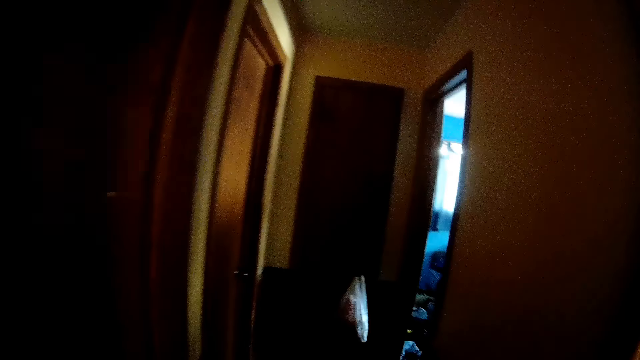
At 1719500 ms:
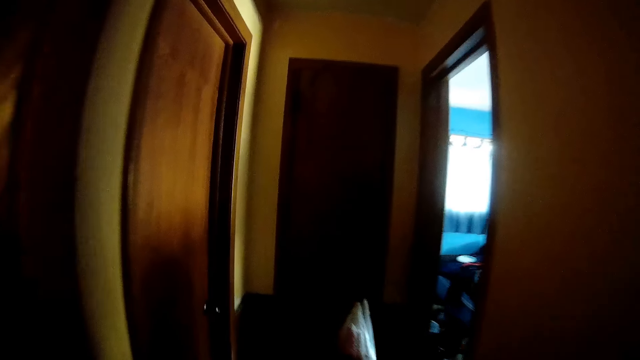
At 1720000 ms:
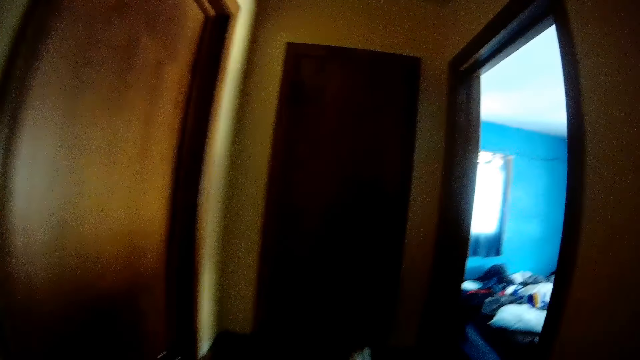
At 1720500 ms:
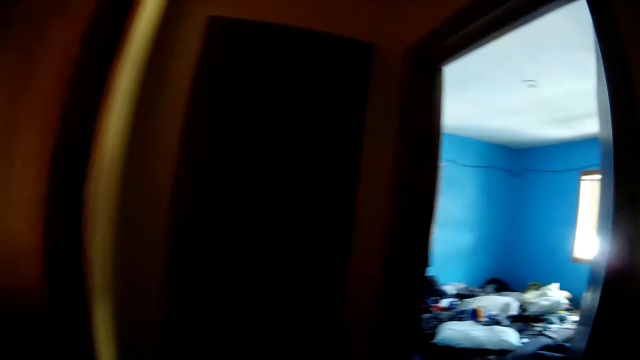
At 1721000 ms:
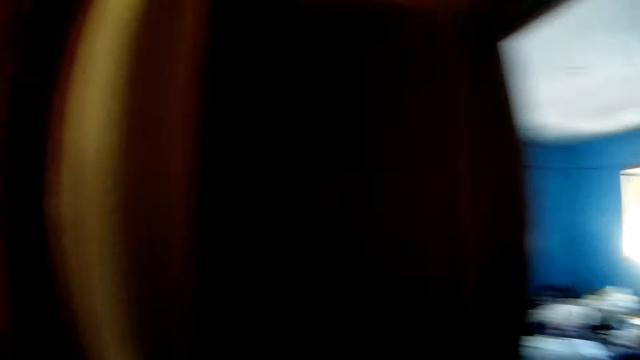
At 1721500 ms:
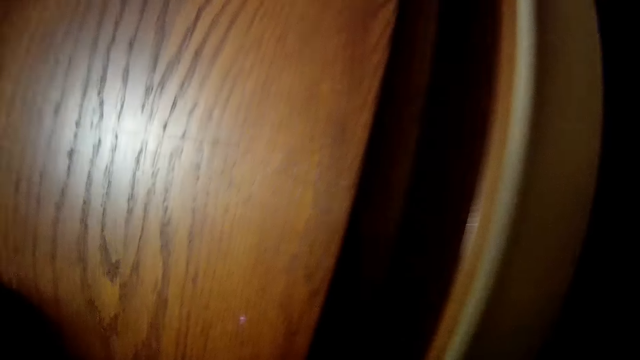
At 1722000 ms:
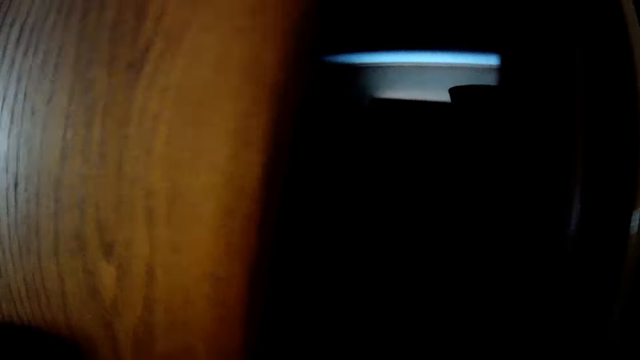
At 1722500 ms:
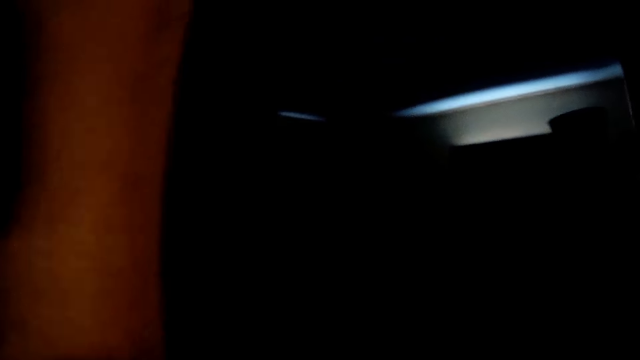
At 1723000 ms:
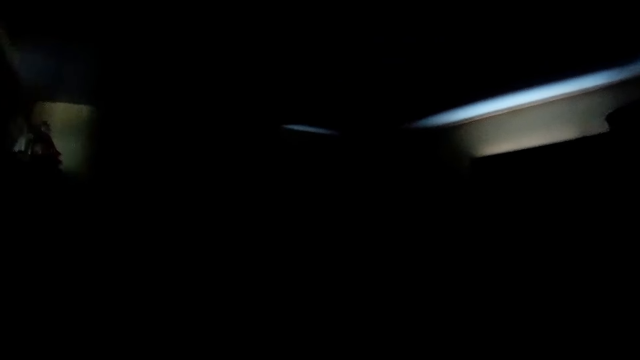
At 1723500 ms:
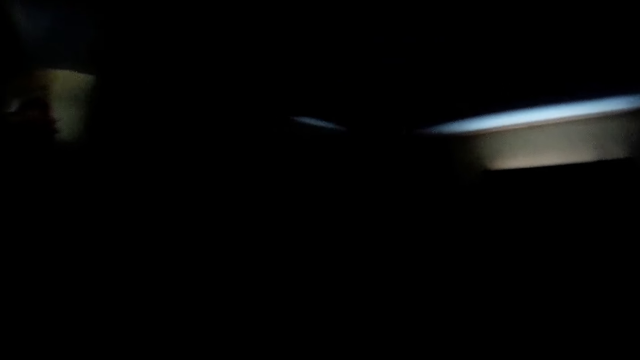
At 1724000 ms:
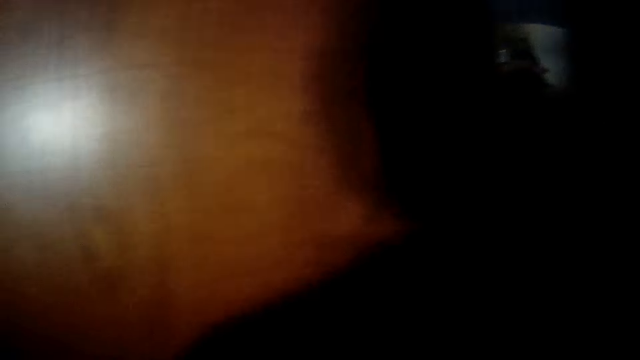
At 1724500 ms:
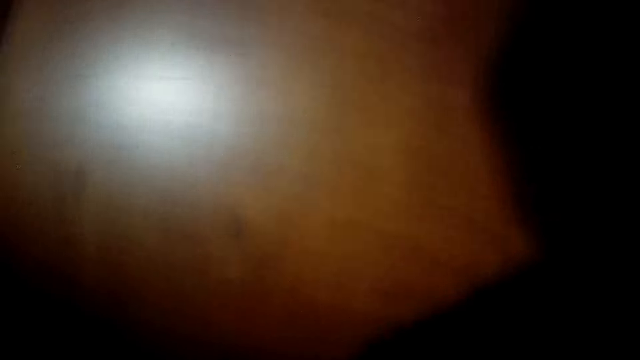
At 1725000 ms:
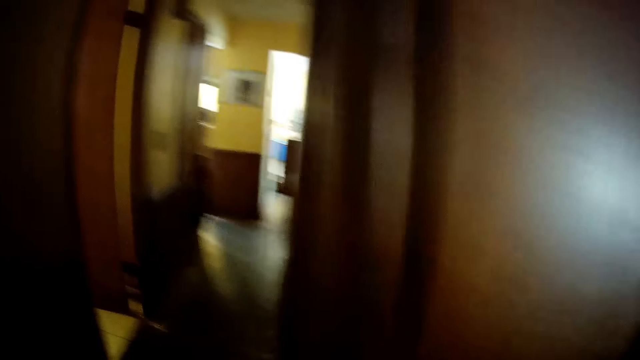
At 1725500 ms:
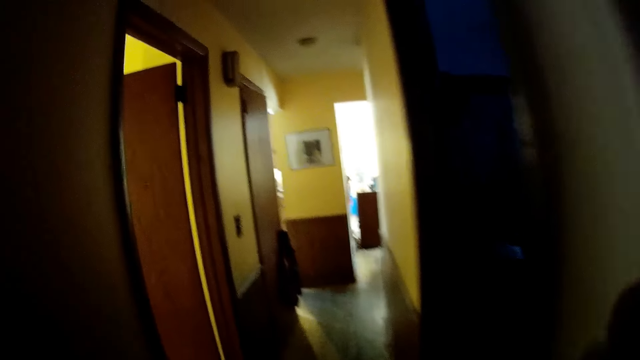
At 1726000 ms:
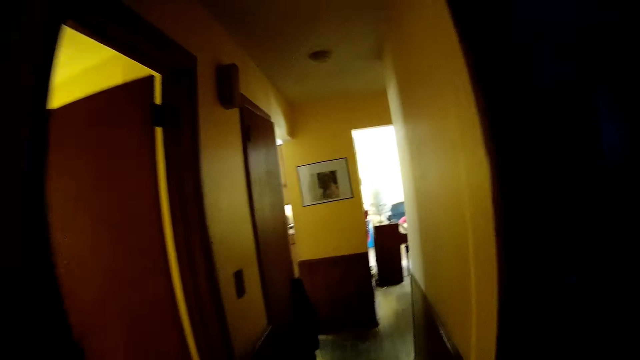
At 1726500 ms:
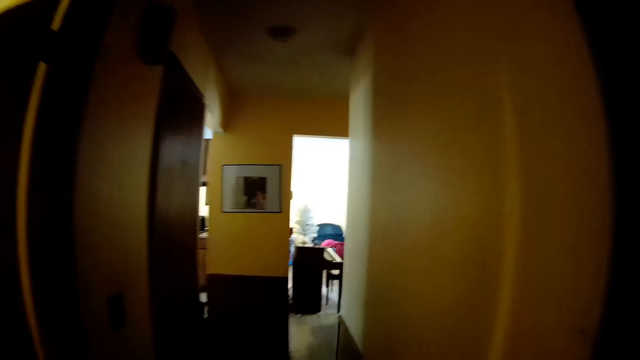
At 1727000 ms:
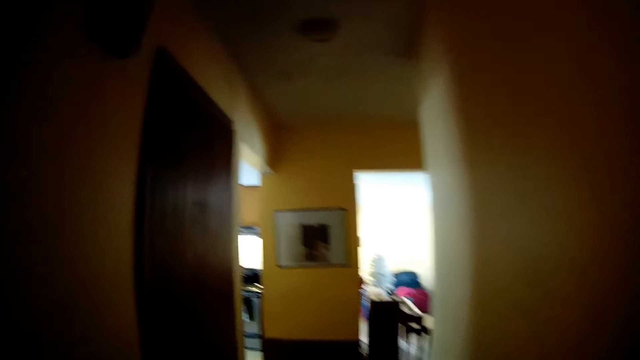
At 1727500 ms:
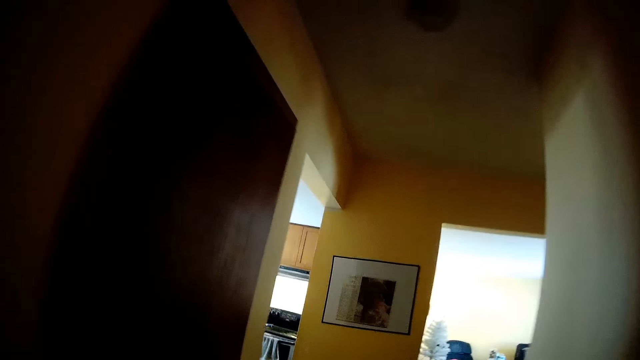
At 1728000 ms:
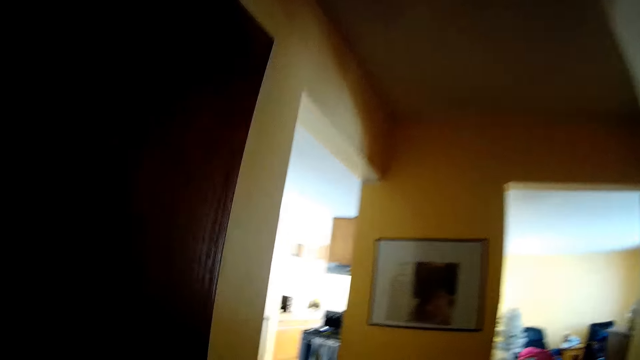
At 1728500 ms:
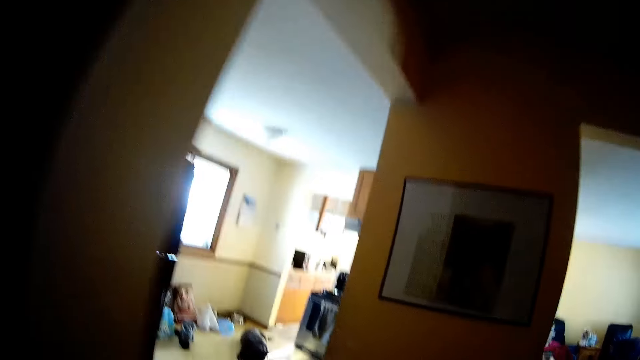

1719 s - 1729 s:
The camera wearer glances at the bedroom. They open the door. They walk into a room. They walk back to the hallway.

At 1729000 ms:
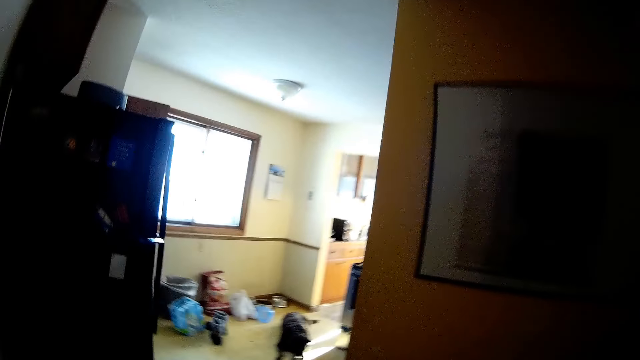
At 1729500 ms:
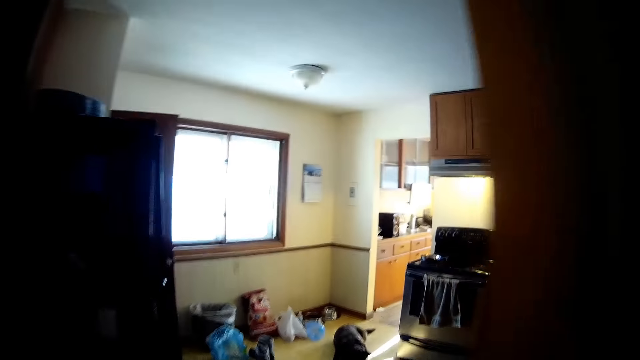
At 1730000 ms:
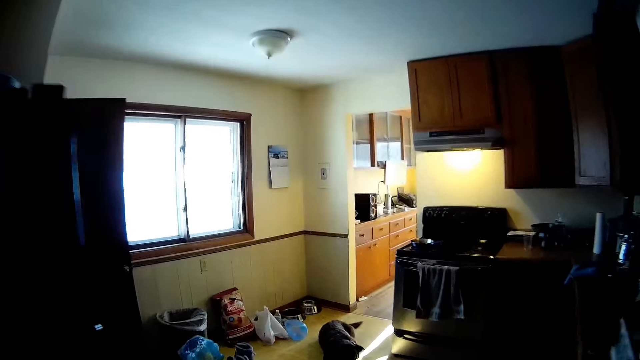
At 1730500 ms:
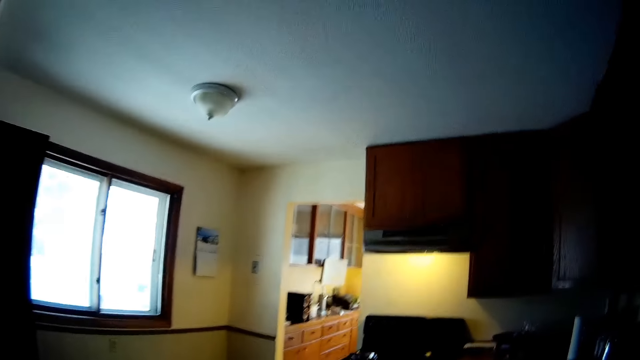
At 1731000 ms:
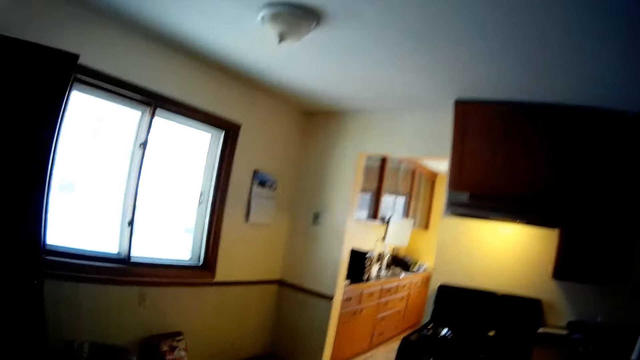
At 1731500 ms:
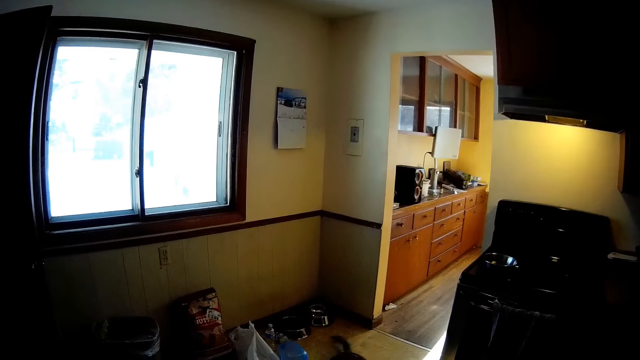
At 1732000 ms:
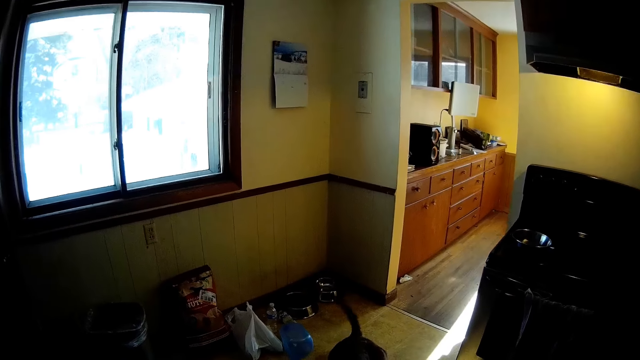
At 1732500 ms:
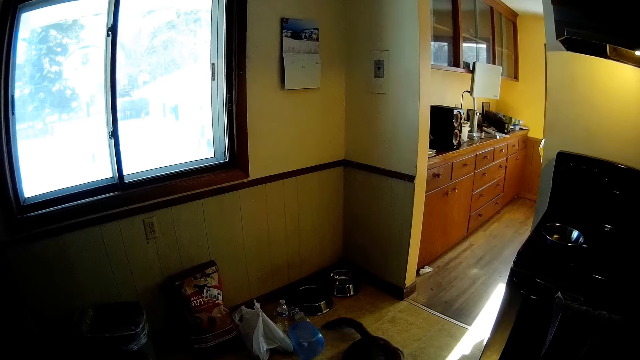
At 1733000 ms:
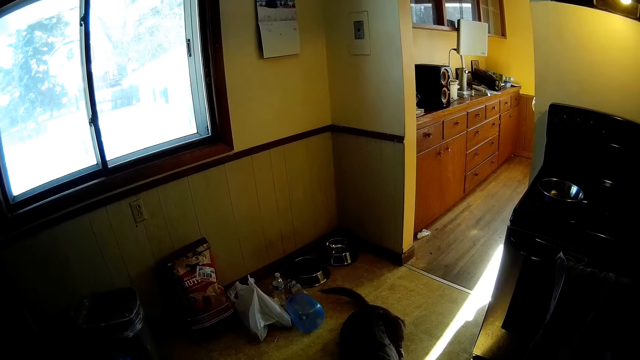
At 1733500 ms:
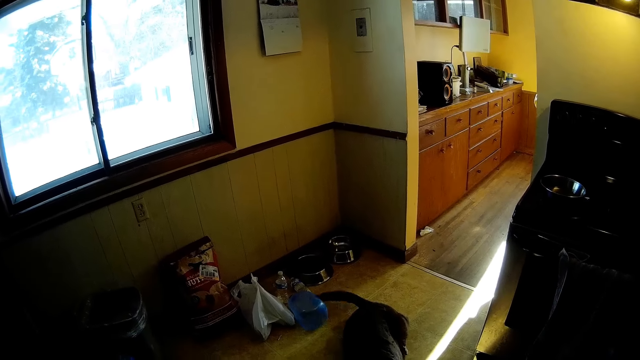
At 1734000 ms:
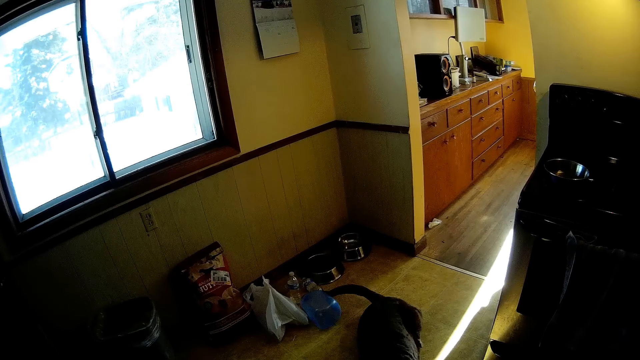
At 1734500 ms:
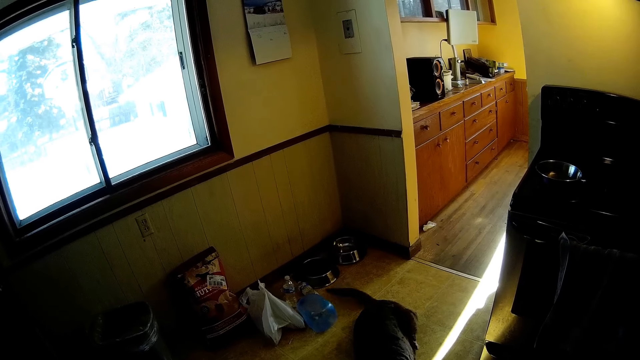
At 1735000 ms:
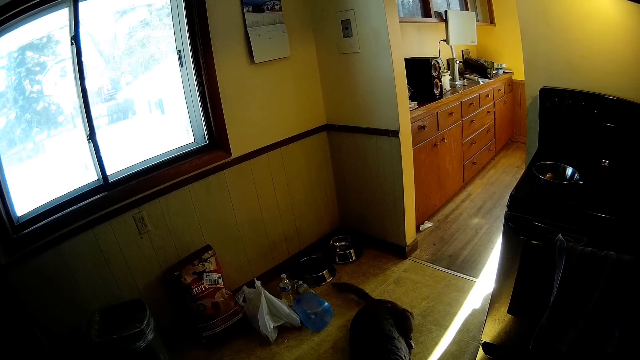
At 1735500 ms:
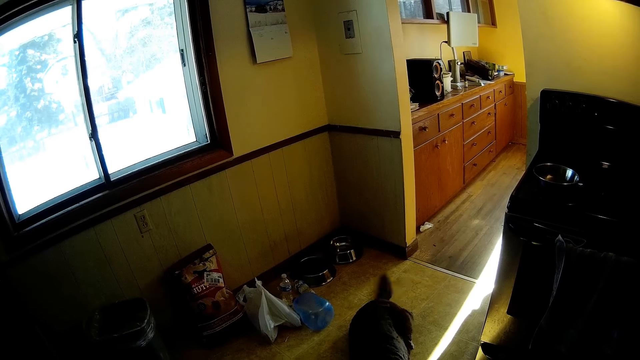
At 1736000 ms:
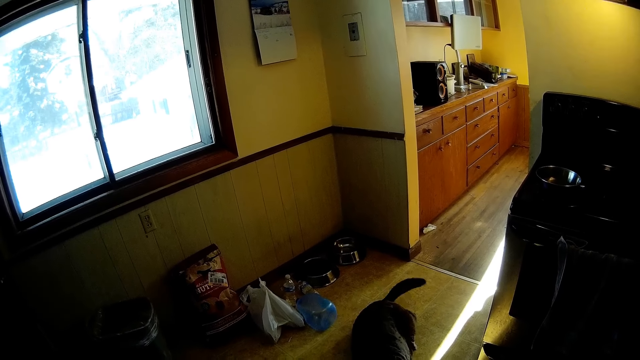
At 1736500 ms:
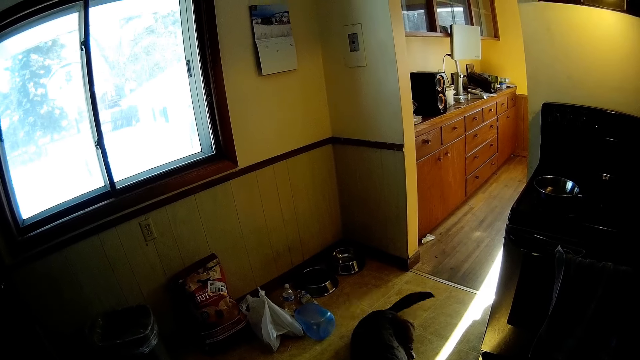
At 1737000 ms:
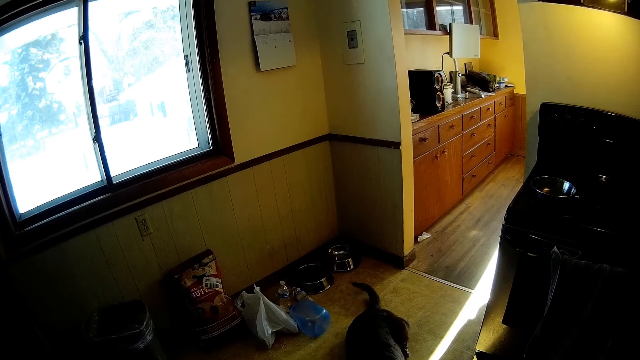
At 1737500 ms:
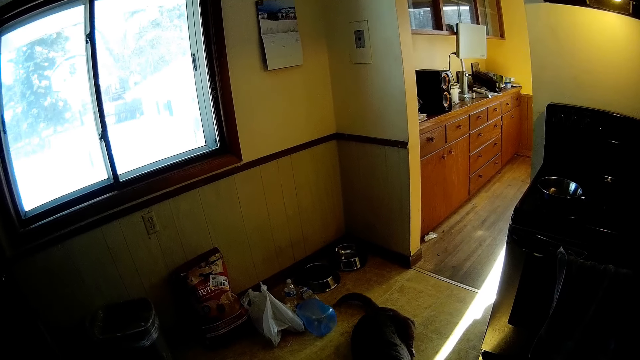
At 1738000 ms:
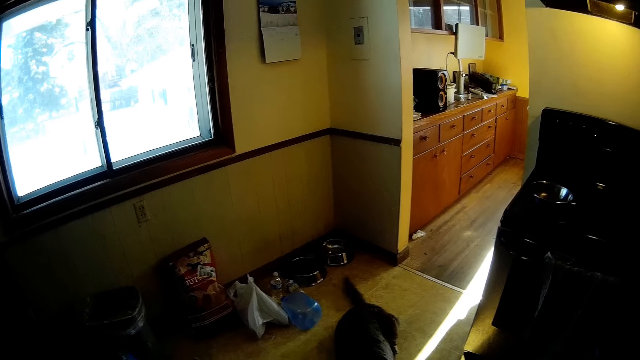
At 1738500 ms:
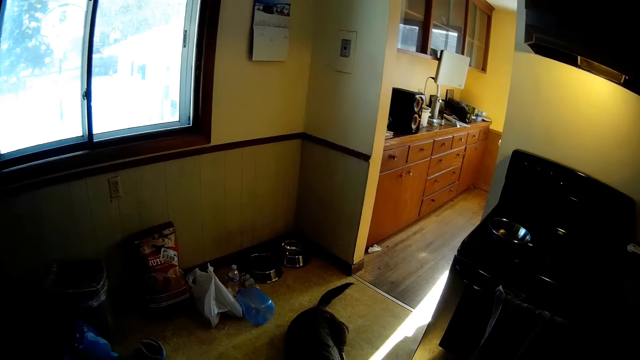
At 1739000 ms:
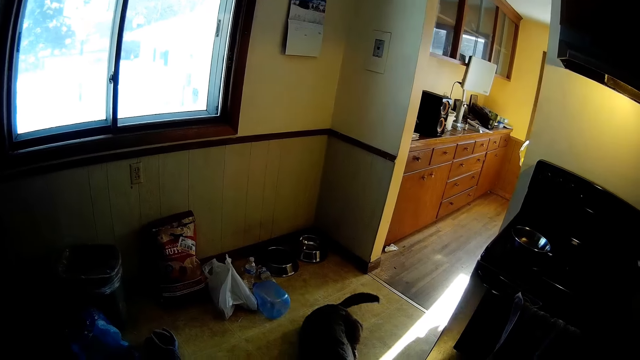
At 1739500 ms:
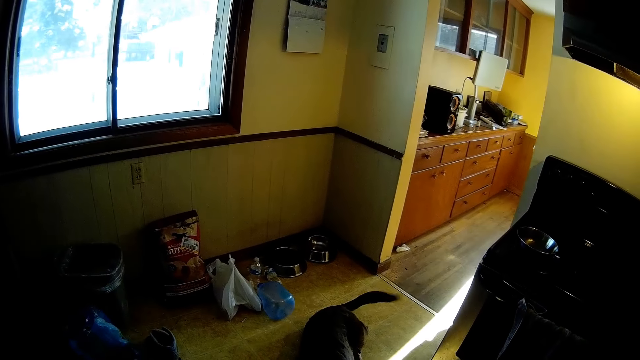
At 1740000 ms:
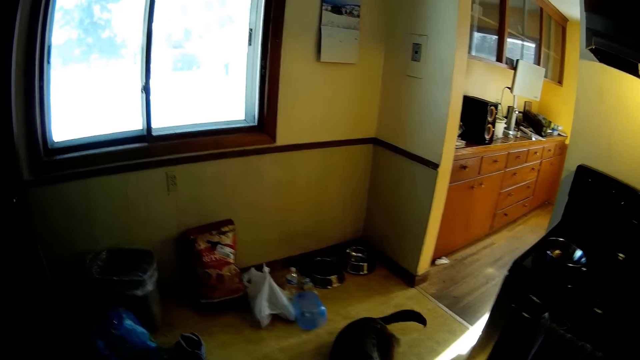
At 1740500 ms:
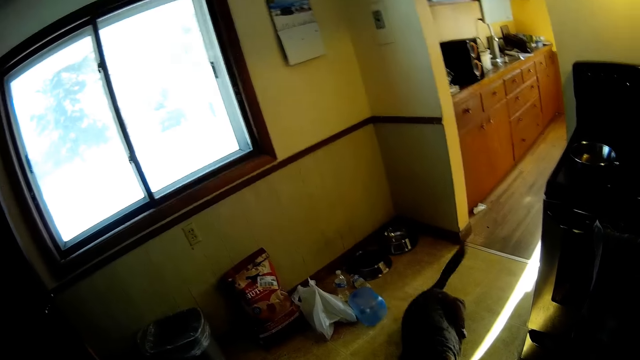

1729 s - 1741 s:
The camera wearer walks into the kitchen. They interact with the dog. They look at the dog's tail.
